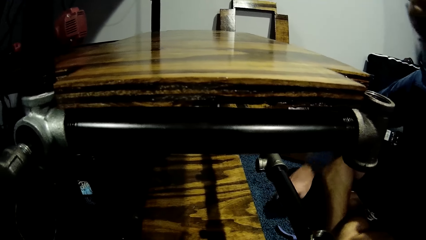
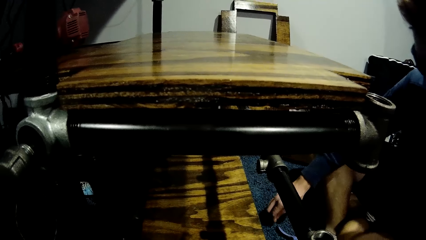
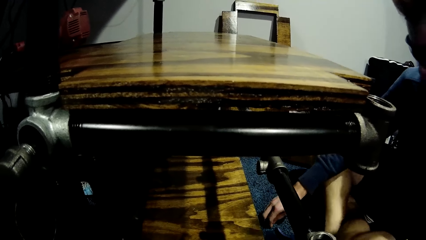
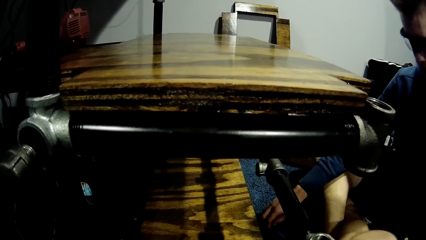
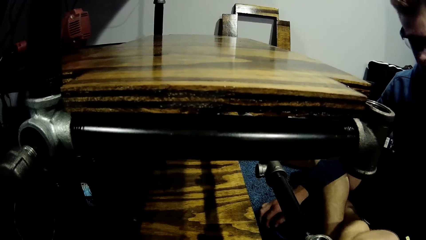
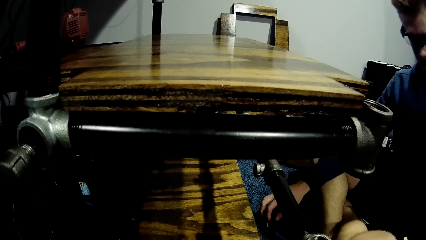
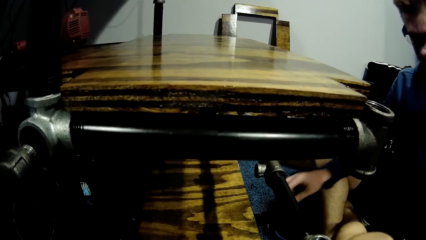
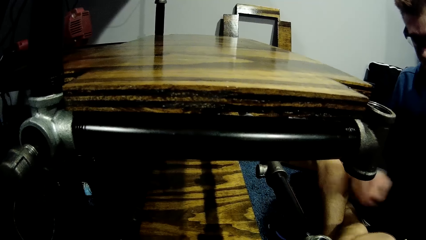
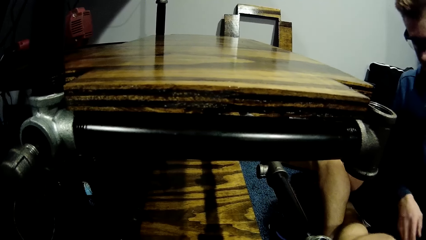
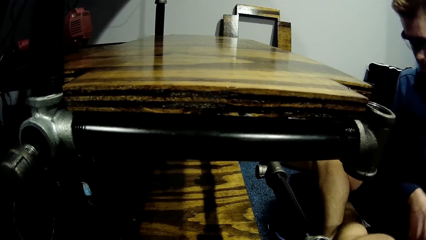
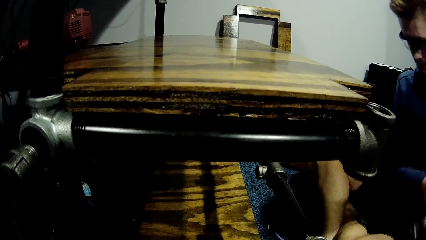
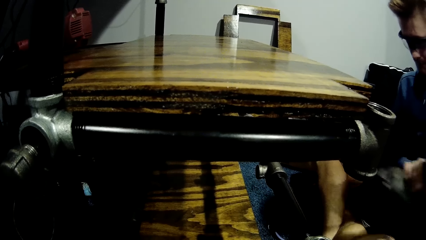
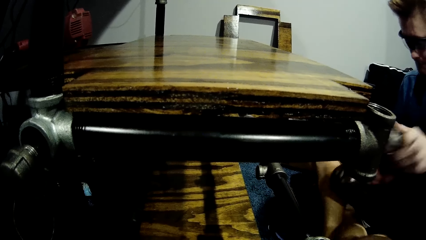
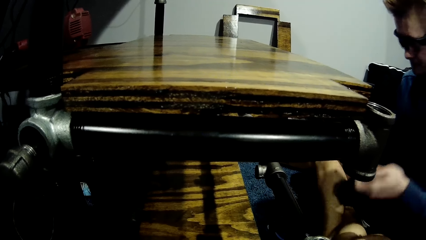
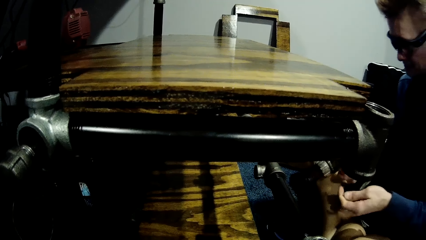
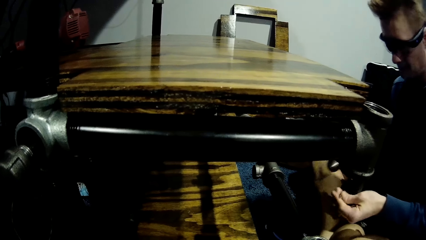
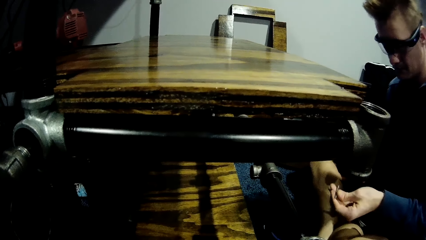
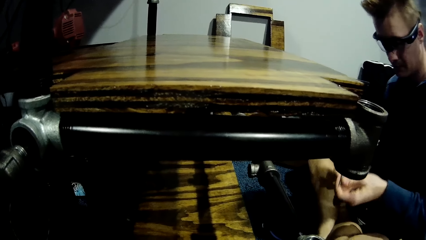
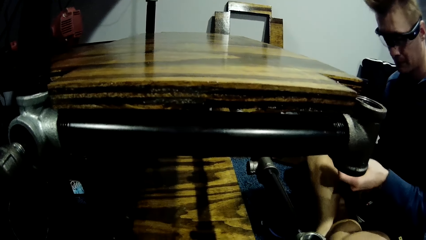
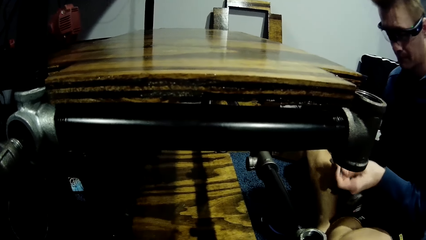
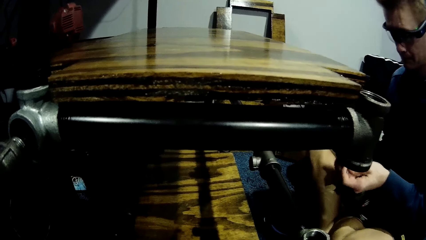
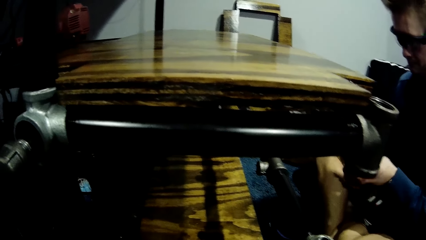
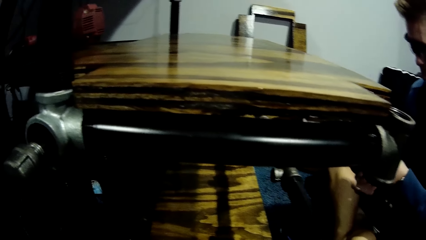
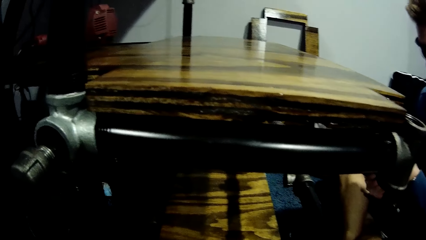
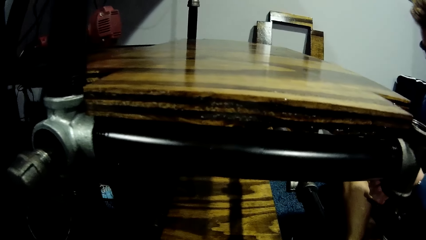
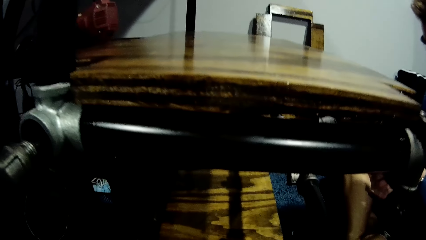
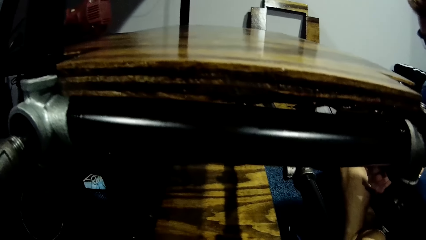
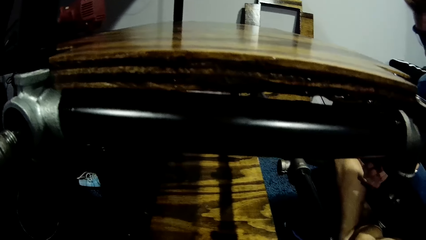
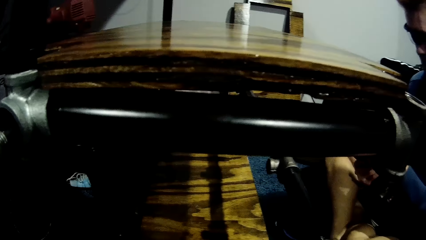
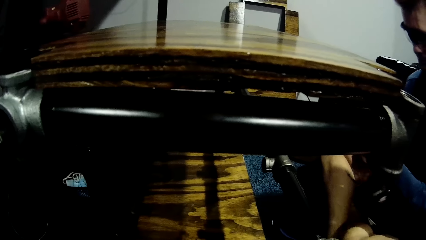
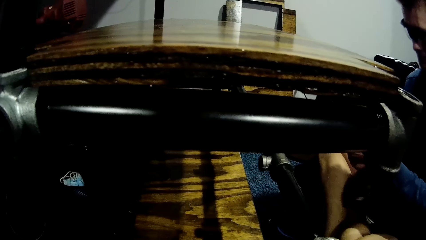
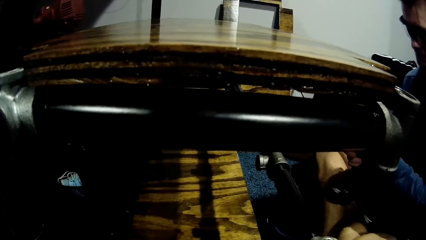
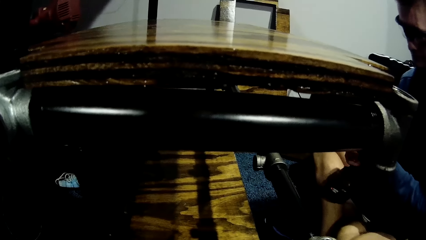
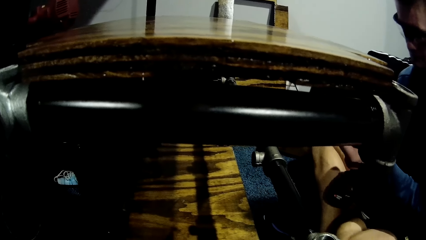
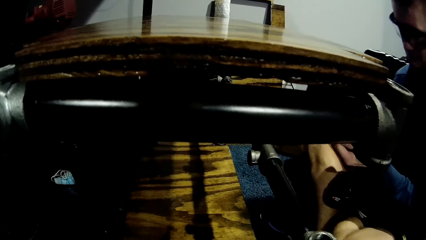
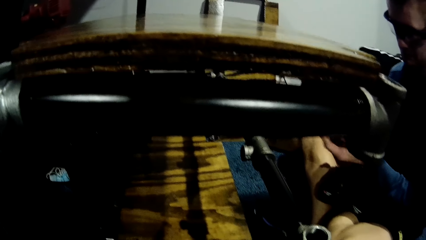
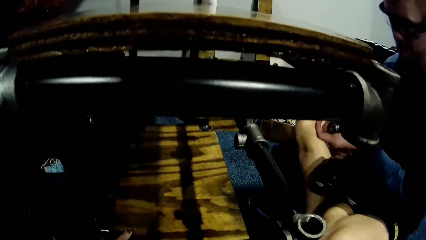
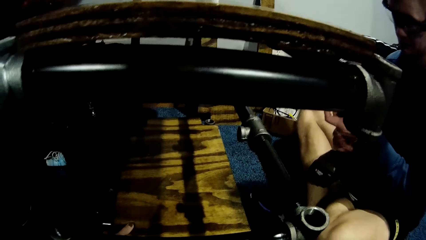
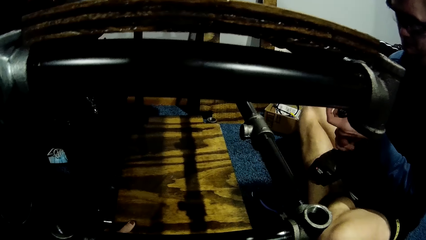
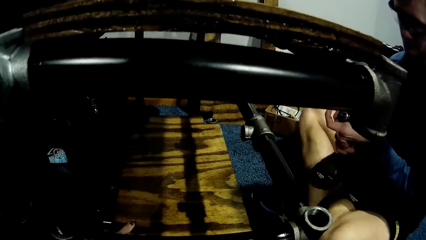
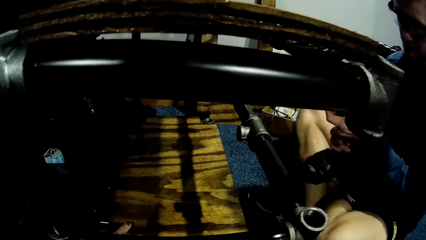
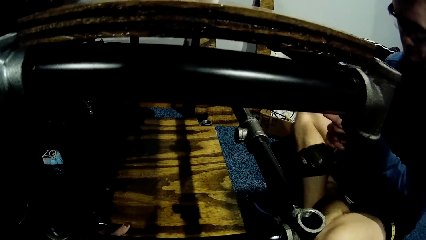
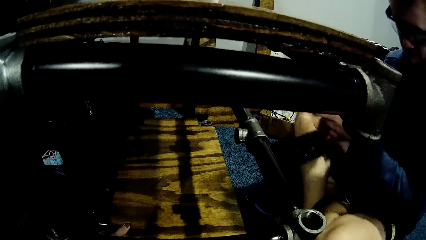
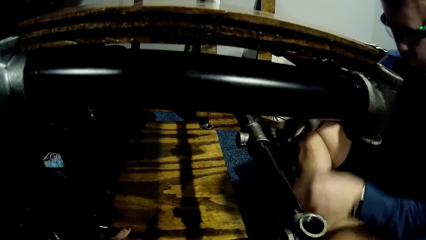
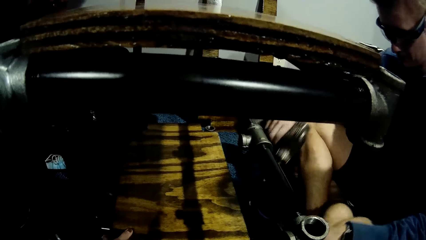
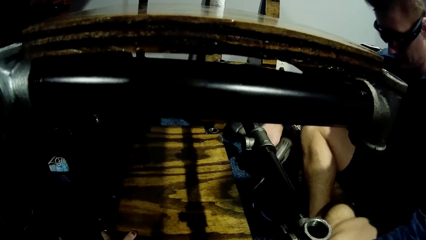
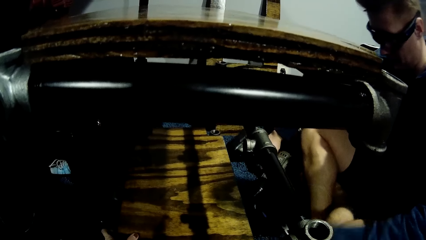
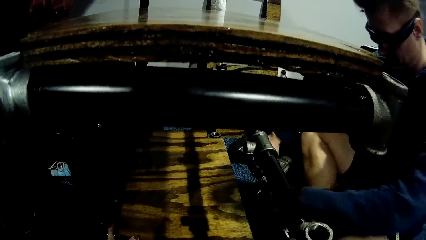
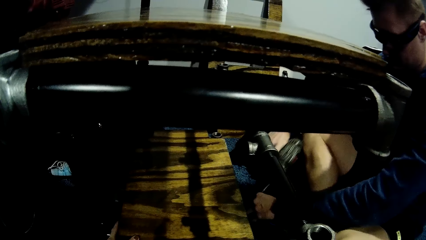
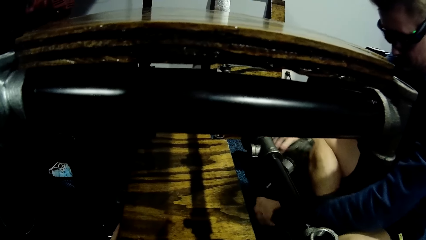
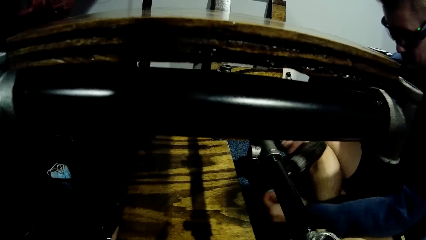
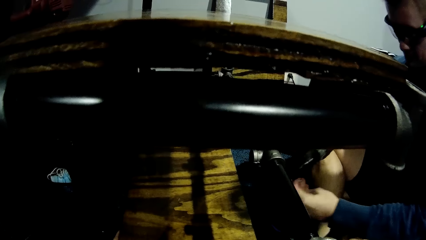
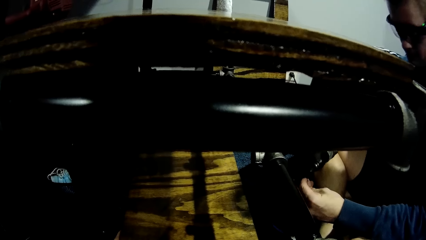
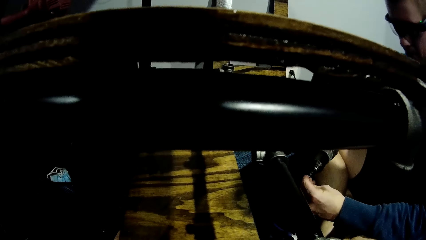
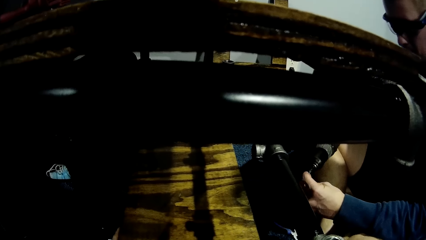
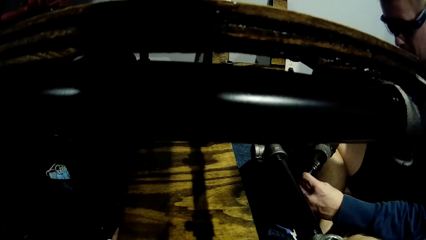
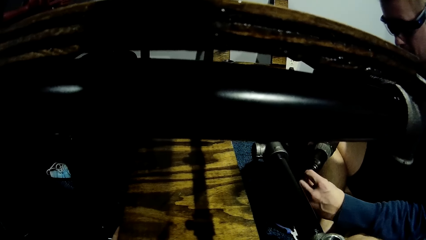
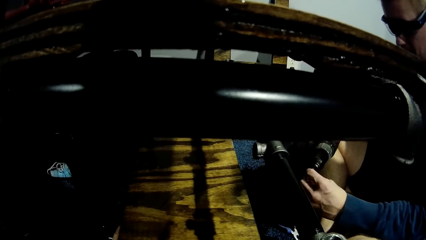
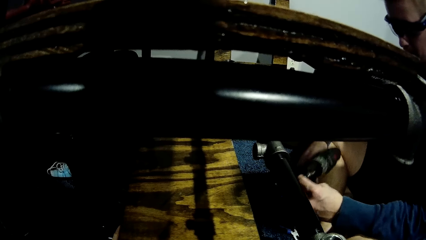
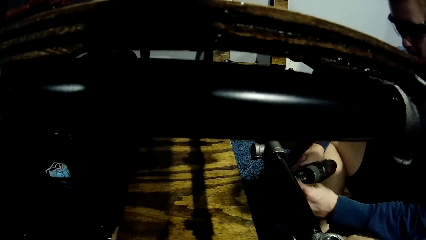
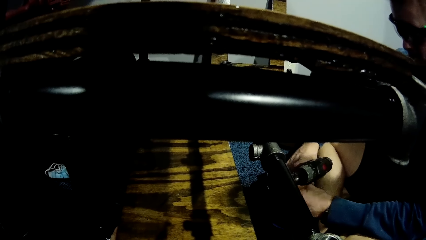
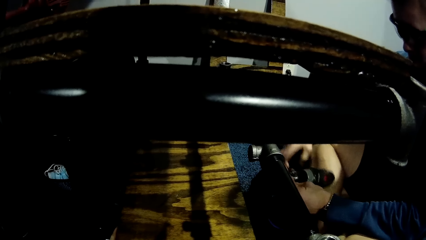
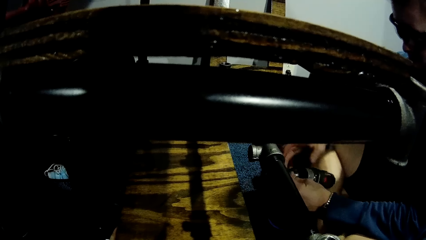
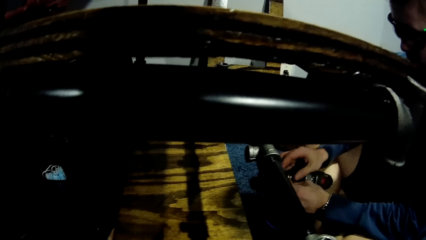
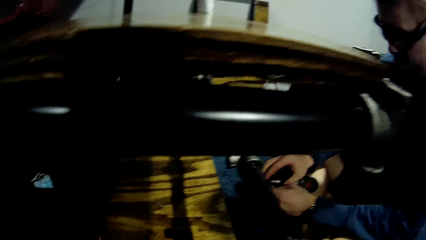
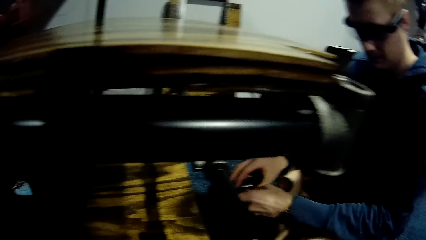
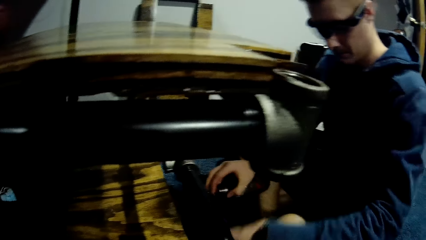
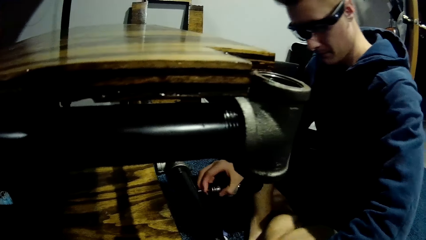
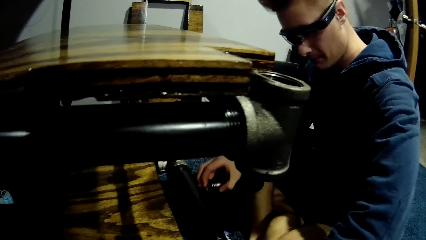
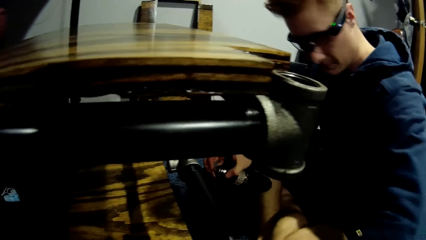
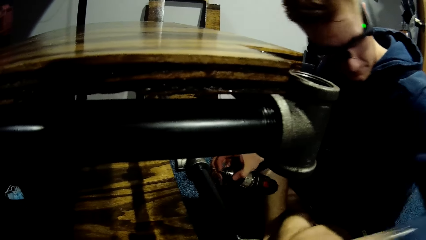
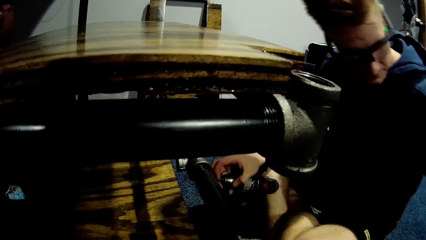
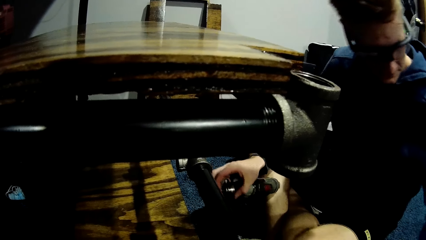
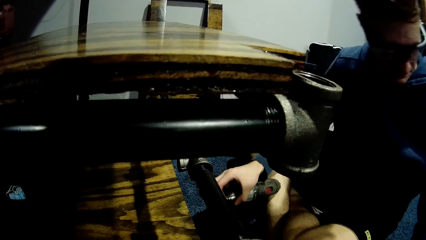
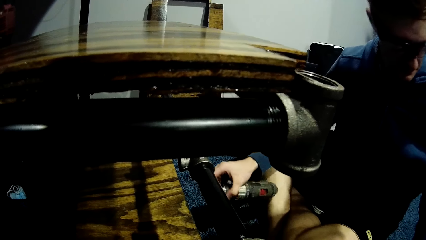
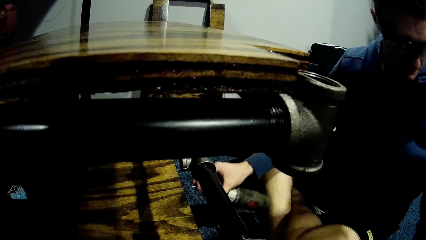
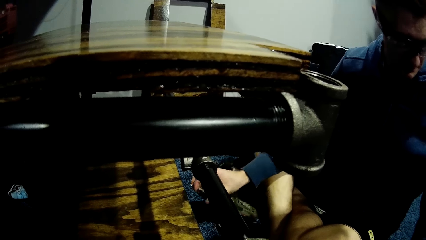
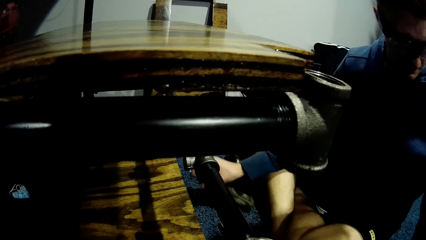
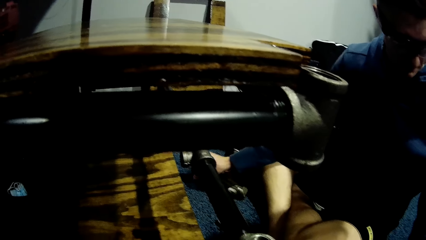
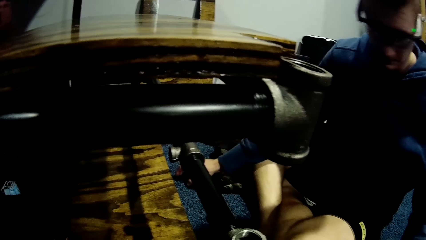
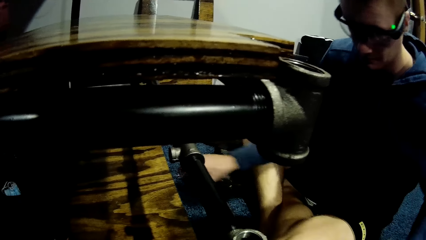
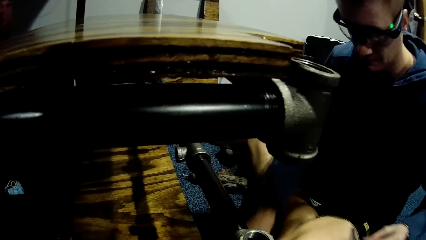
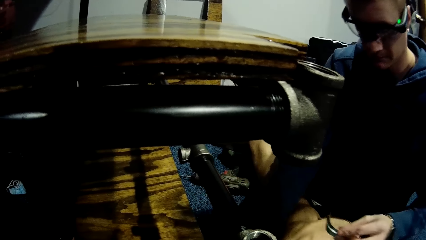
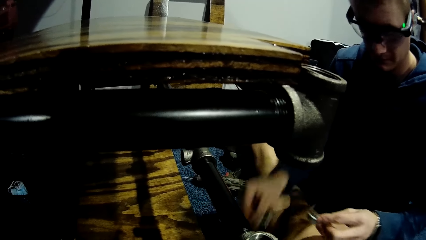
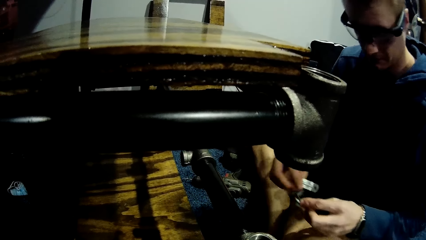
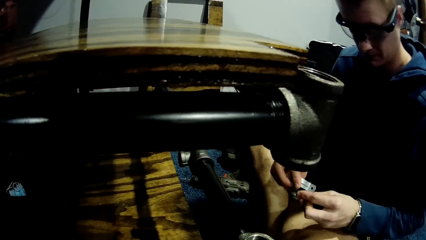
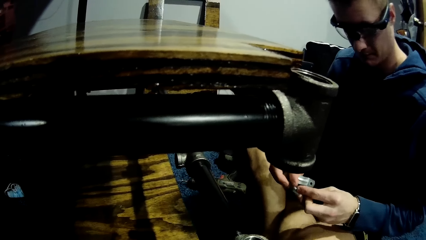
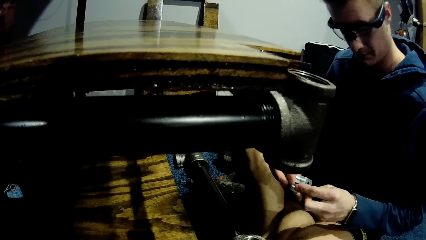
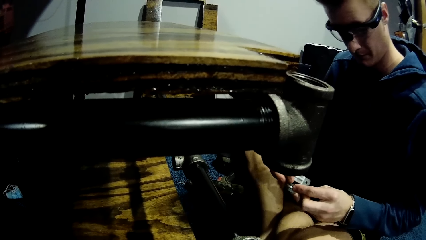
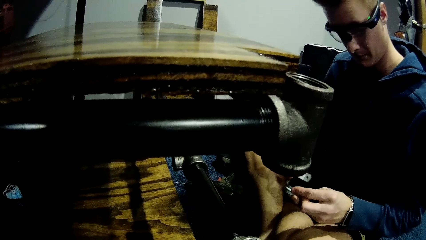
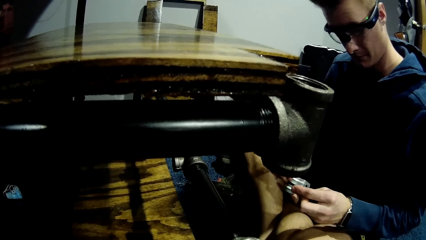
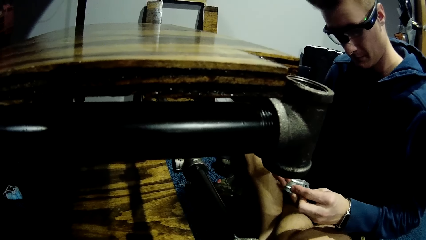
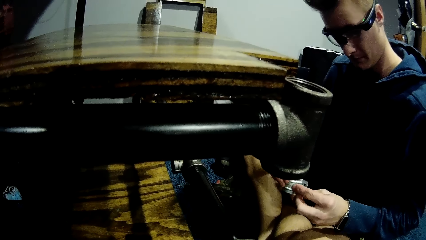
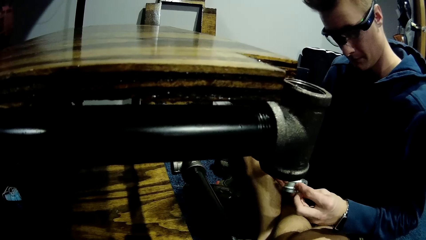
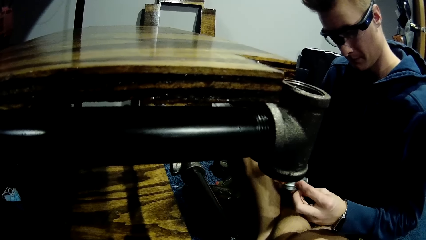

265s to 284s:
The man picks up a driller with his left hand. The man transfers the driller from his left hand to his right hand. The man fixes a nail to the driller in his right hand. The man tunes the driller in his right hand with his left hand. The man picks up the nail from the floor with his left hand. The man repairs something. The man puts the nail in the driller in his right hand. The man stretches forth his left hand. The man drops the driller on the floor with his right hand. The man picks up a screw or hinge from the floor with his left hand. The man picks up another metal pipe from the floor with his right hand. The man fixes the screw to the second metal pipe in his left hand.
